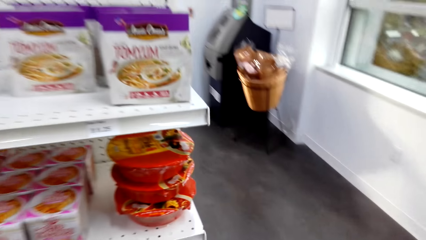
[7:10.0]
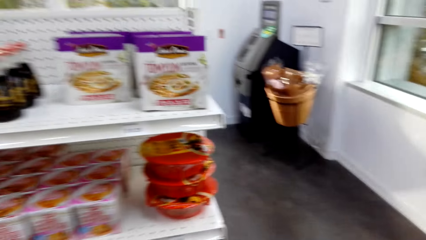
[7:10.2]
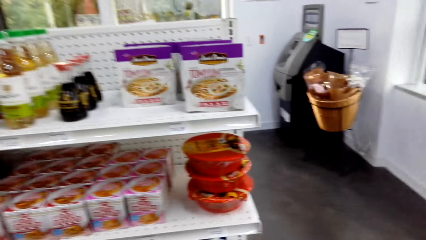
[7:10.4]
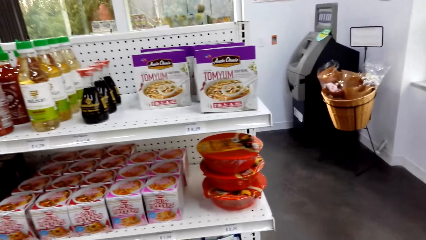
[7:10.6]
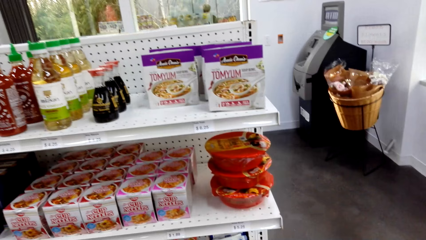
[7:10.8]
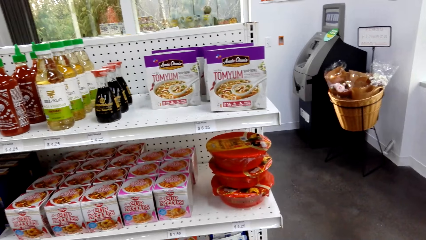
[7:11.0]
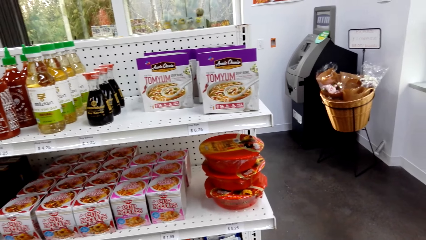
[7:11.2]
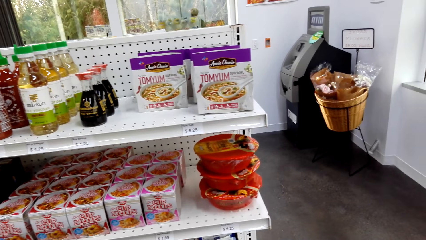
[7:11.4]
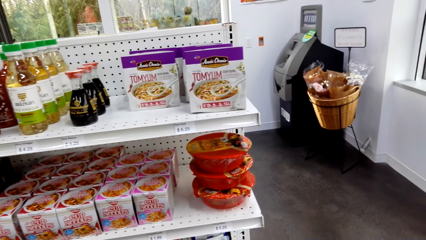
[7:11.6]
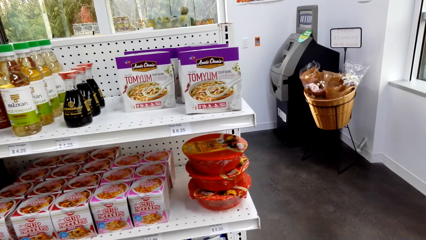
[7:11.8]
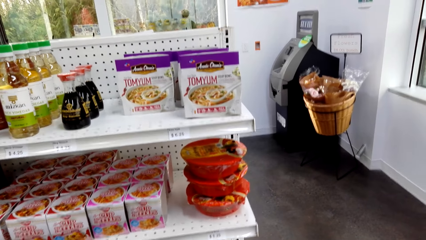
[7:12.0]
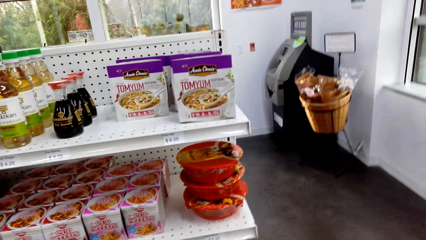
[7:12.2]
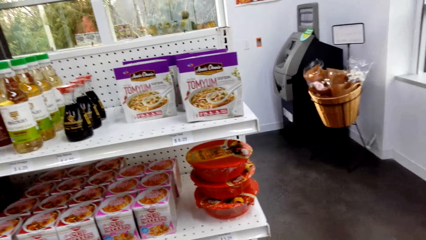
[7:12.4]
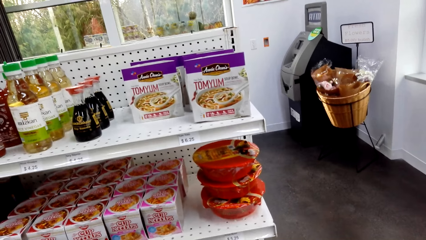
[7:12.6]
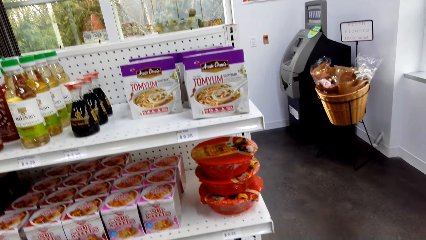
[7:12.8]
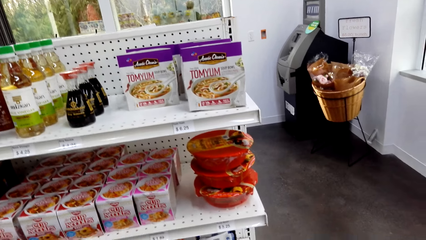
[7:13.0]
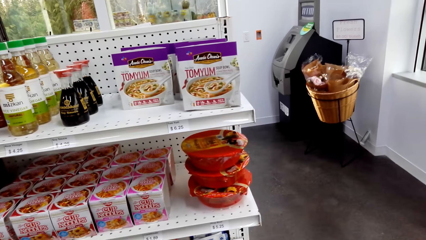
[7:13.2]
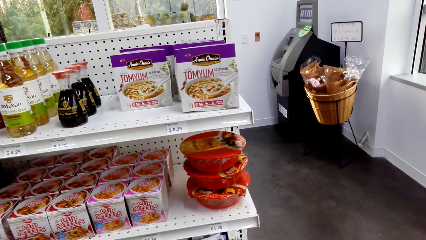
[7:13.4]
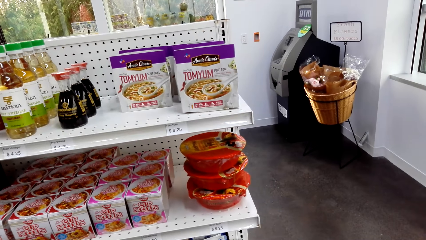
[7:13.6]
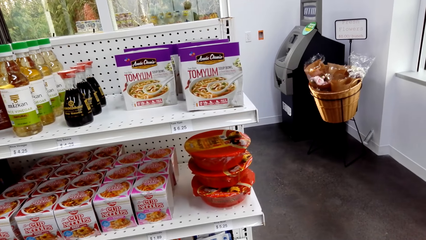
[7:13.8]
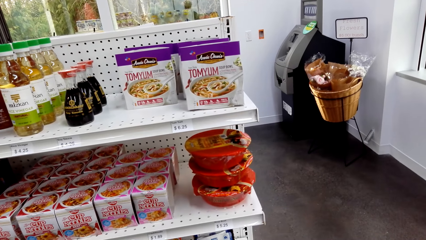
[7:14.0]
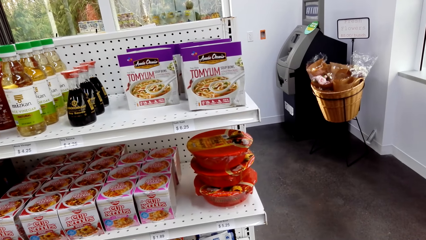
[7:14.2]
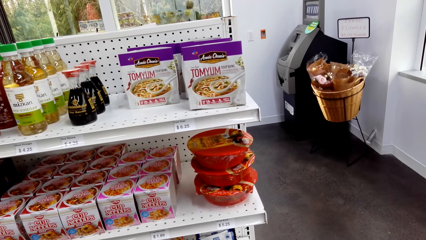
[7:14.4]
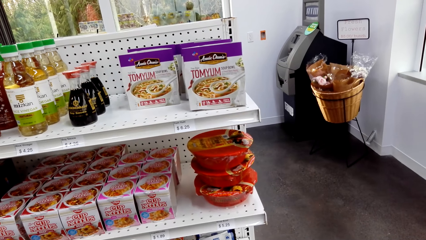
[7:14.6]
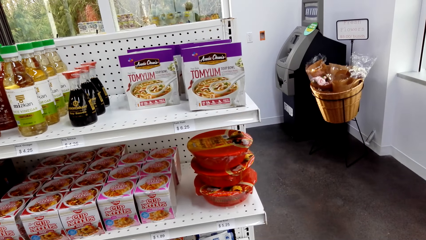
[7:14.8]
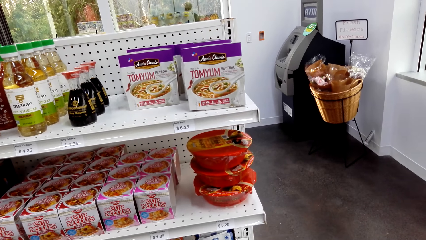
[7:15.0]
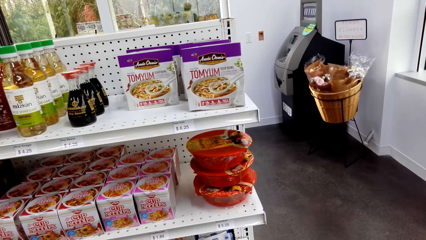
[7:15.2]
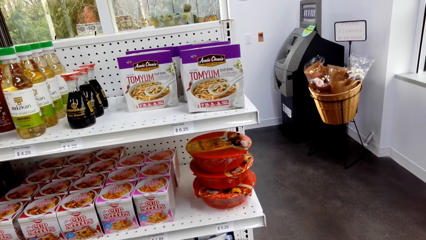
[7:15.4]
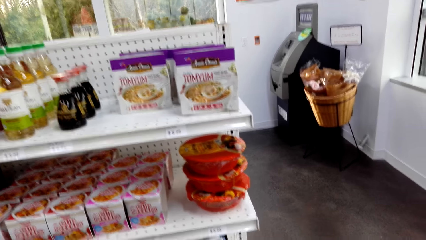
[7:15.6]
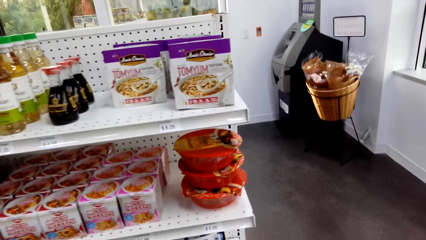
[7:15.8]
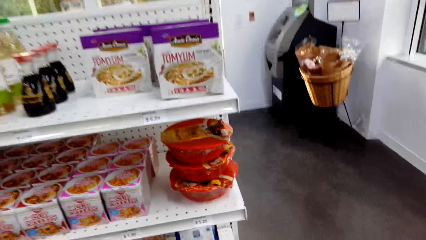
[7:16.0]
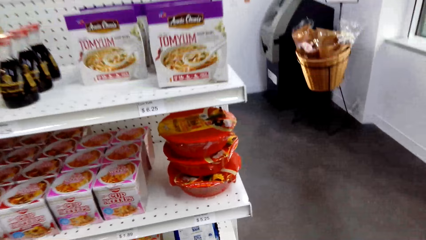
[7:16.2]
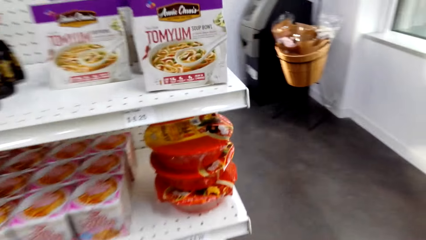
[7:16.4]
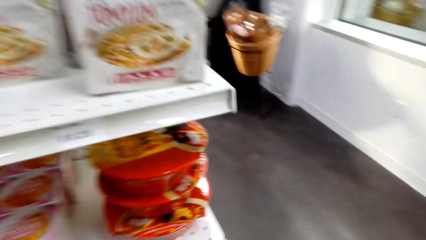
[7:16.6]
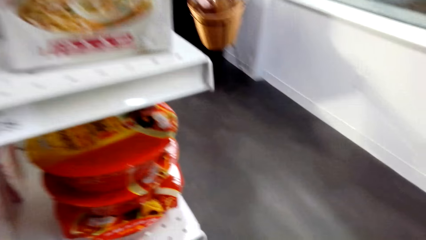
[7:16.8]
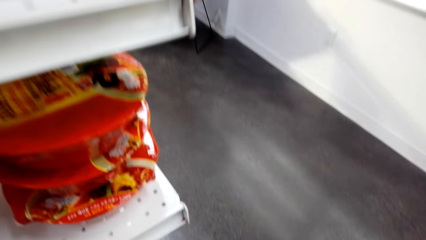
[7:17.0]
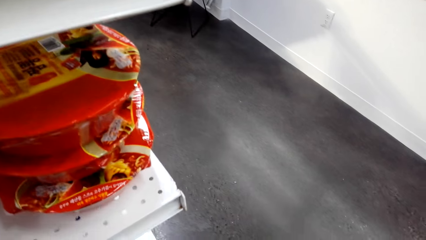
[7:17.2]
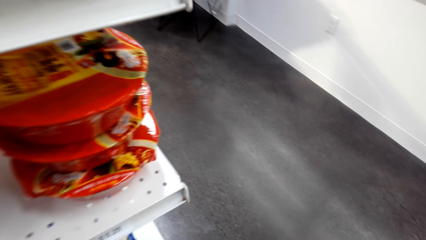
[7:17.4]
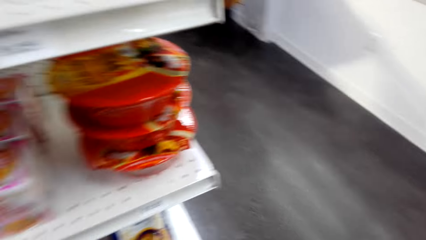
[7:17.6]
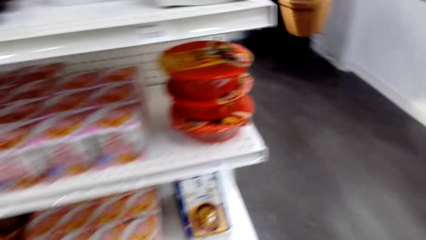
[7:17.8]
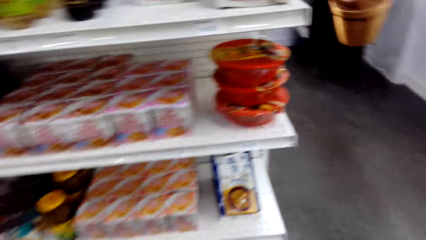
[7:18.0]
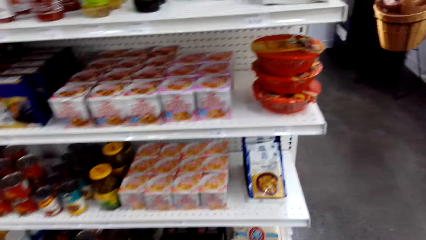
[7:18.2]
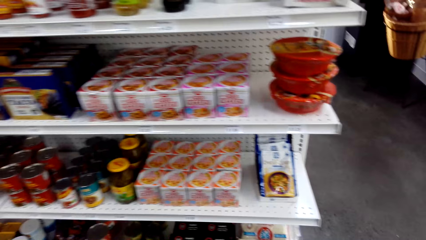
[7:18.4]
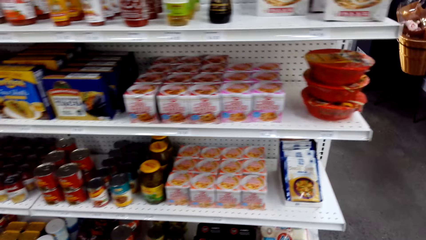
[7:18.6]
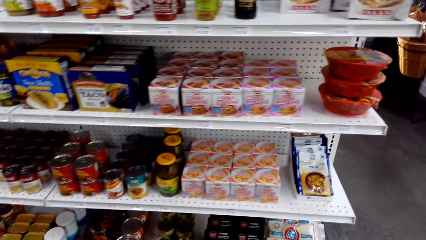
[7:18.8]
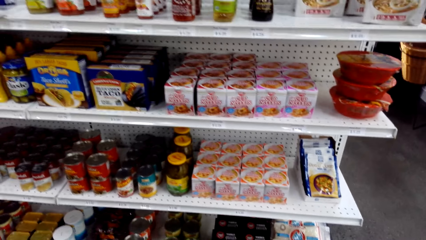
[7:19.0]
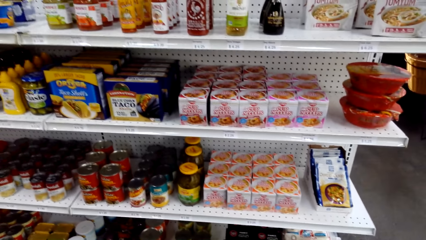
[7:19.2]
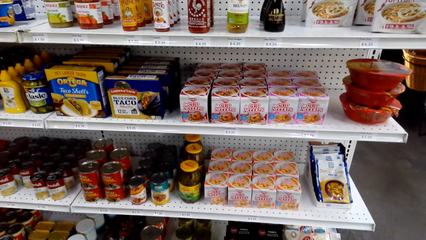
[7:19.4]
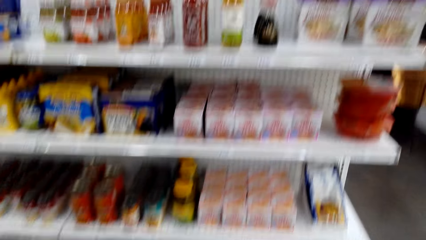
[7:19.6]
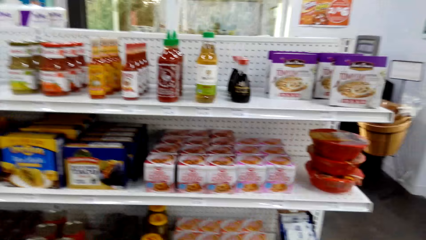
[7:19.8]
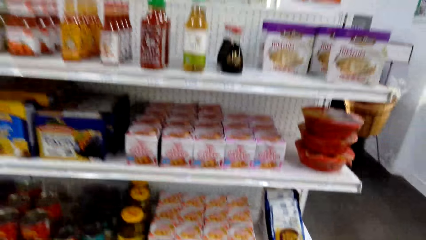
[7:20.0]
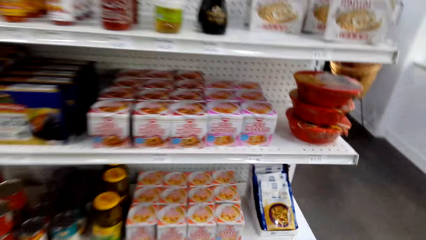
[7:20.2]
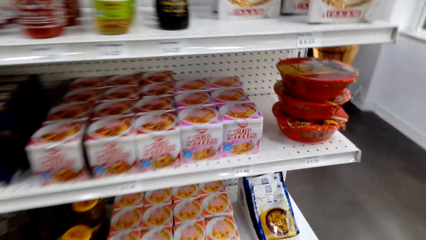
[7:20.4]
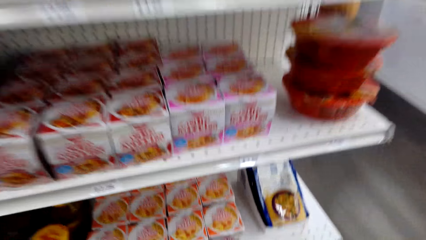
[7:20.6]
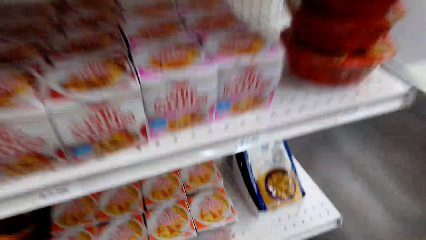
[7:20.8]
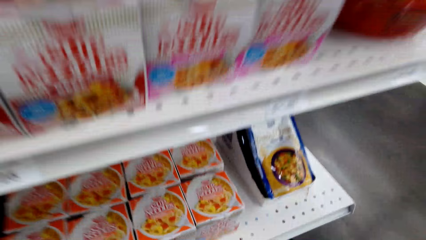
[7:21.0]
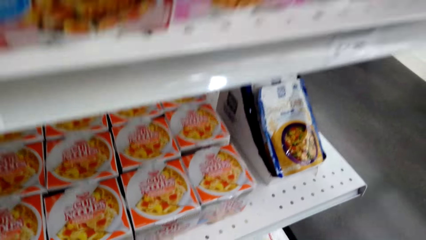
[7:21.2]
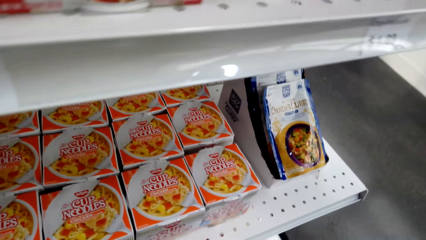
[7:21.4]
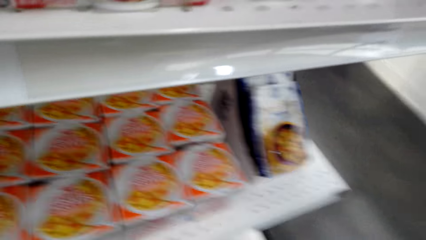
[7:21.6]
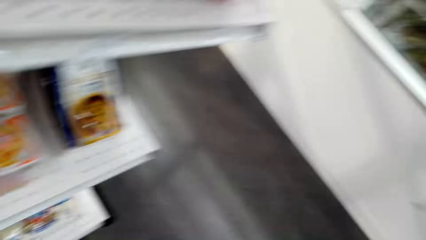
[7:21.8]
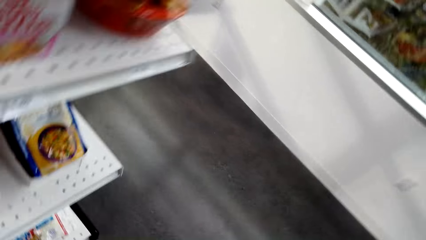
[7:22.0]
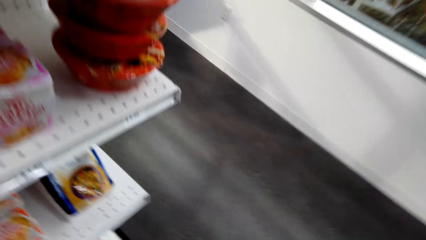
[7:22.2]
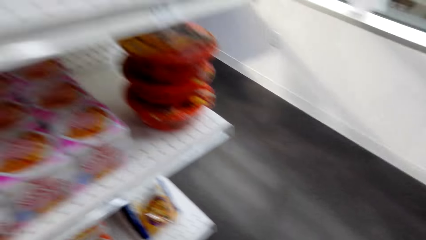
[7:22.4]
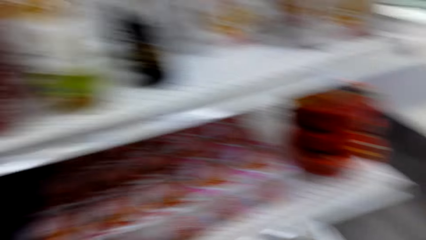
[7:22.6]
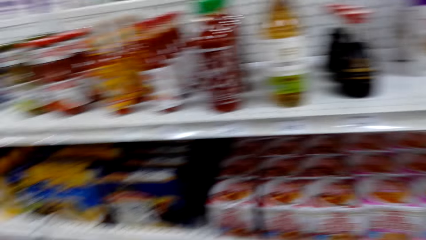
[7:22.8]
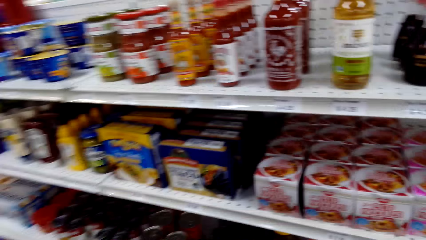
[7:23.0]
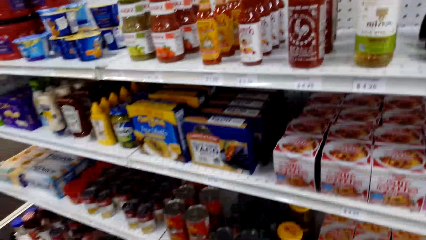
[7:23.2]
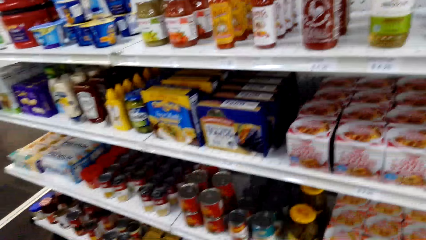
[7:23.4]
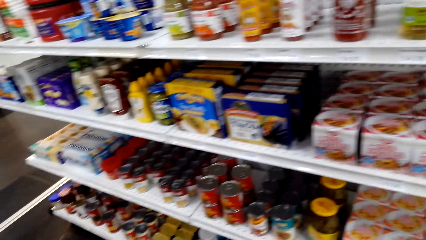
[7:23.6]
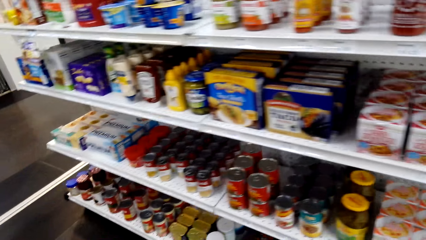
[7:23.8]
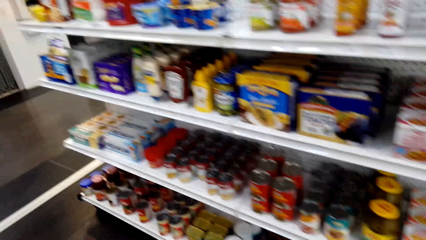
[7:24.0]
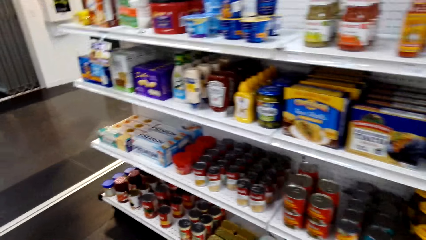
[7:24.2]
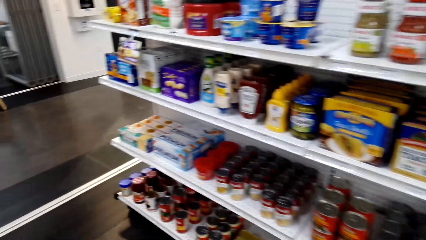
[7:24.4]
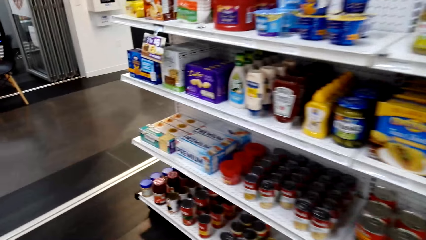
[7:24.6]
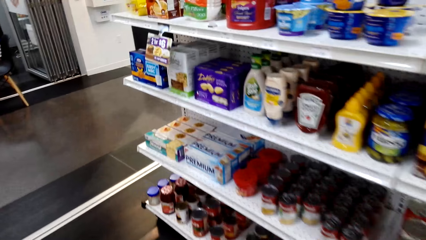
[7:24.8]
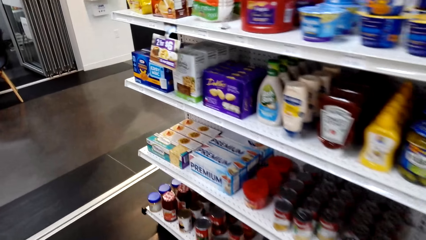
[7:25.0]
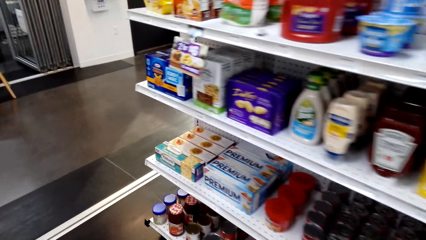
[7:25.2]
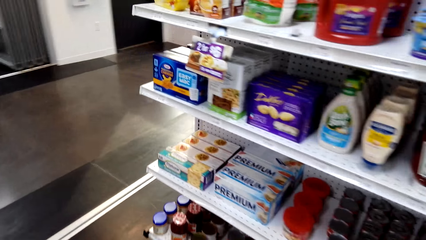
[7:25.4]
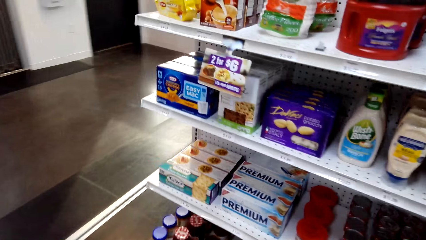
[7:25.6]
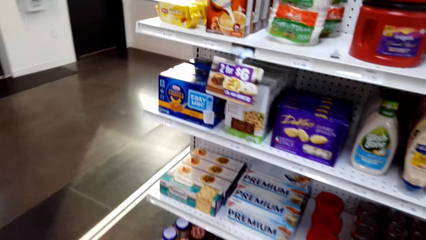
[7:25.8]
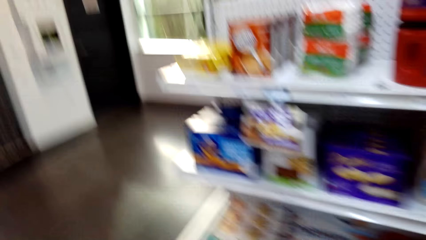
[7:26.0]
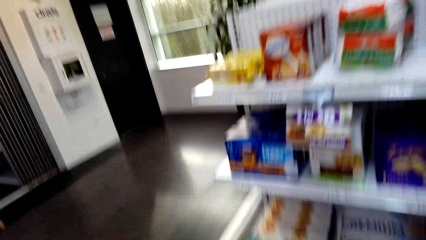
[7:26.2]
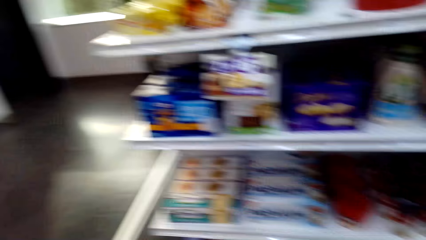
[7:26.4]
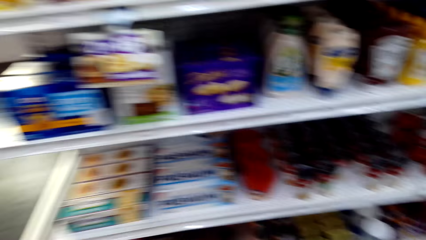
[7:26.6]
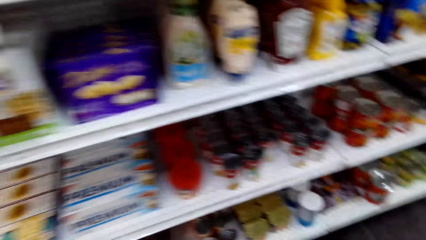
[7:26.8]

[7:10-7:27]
The camera wearer looks at the shelf. They look around. They step forward.
